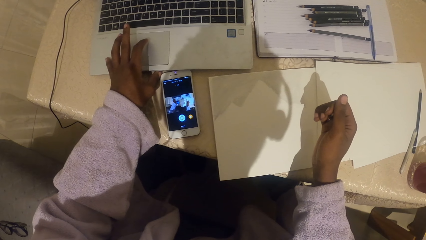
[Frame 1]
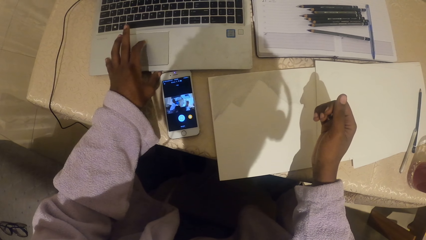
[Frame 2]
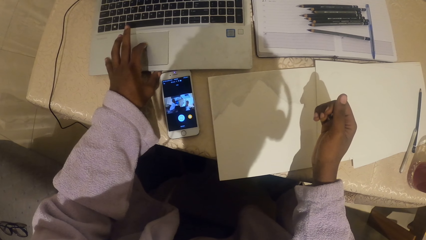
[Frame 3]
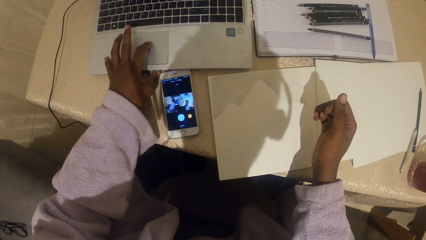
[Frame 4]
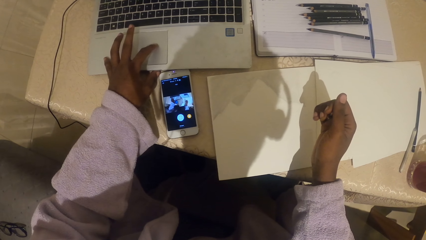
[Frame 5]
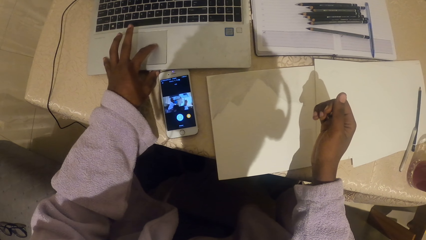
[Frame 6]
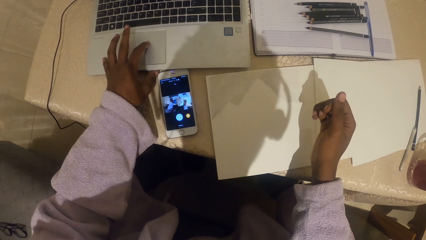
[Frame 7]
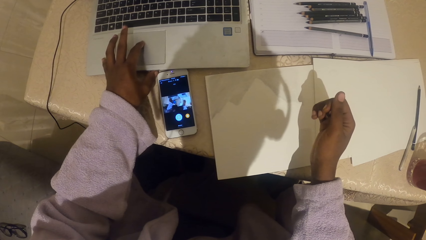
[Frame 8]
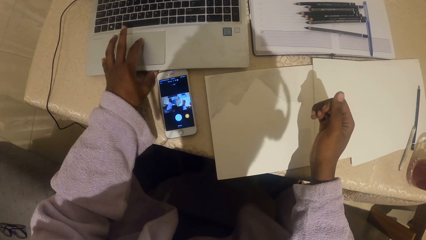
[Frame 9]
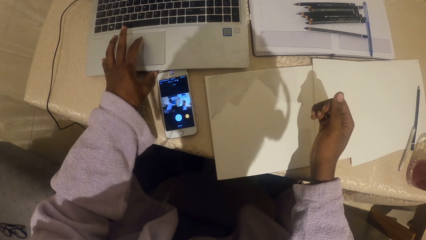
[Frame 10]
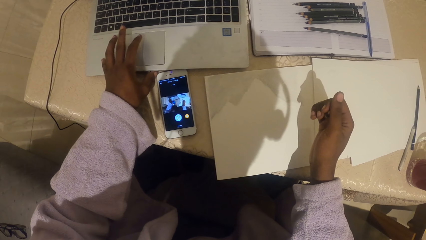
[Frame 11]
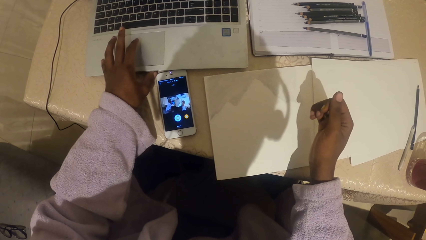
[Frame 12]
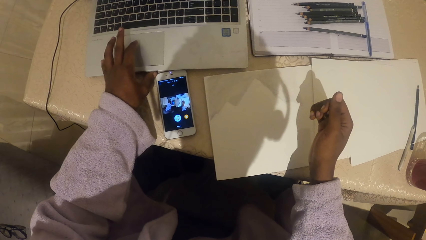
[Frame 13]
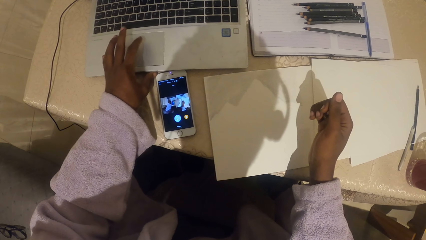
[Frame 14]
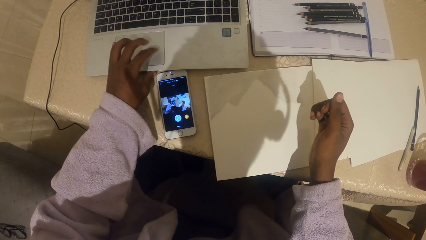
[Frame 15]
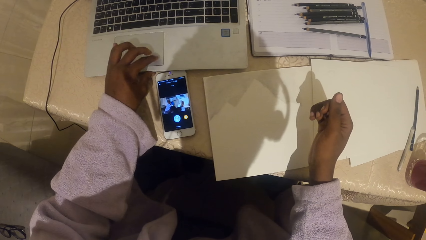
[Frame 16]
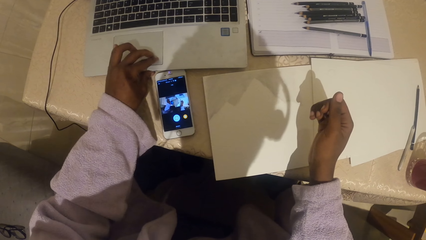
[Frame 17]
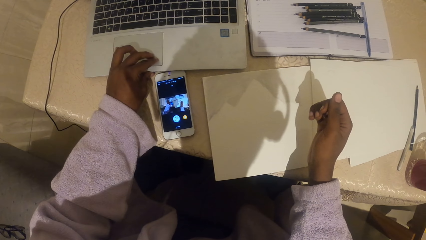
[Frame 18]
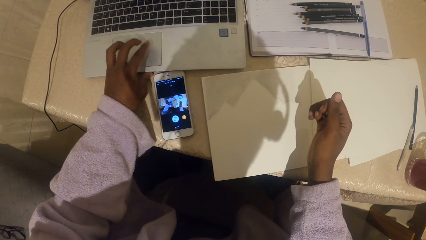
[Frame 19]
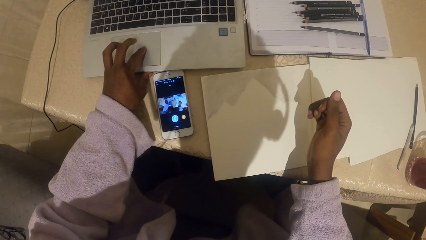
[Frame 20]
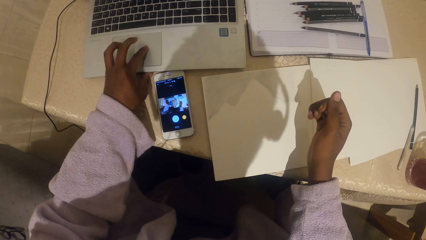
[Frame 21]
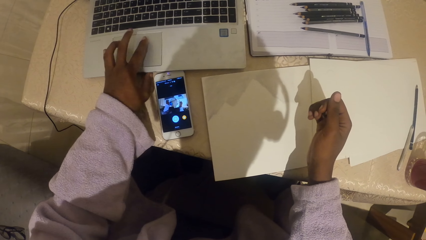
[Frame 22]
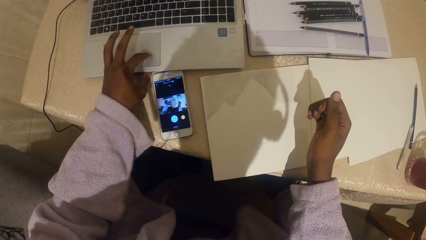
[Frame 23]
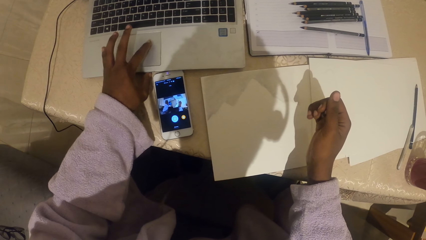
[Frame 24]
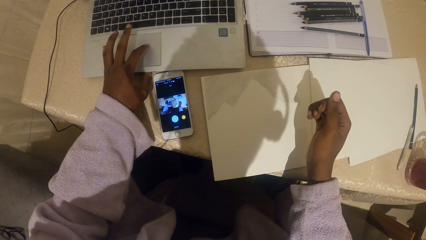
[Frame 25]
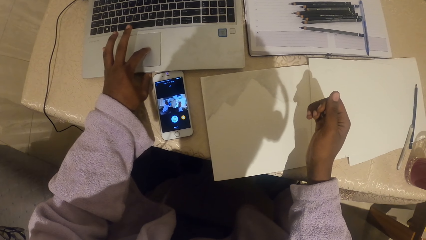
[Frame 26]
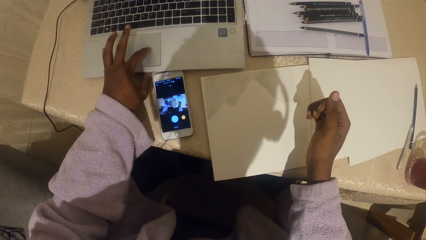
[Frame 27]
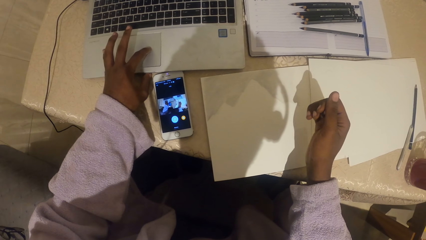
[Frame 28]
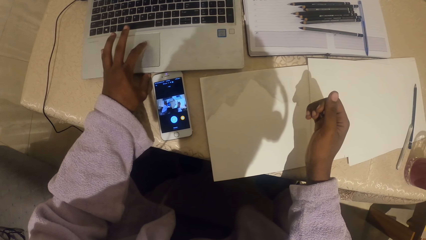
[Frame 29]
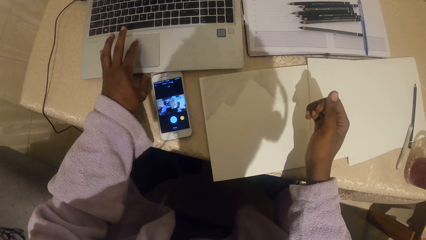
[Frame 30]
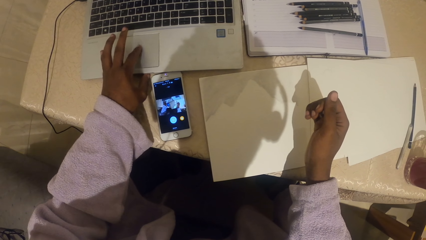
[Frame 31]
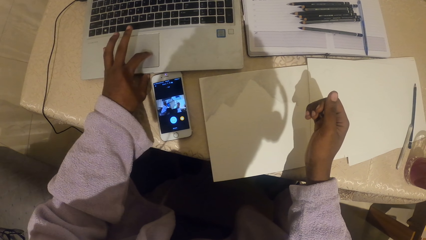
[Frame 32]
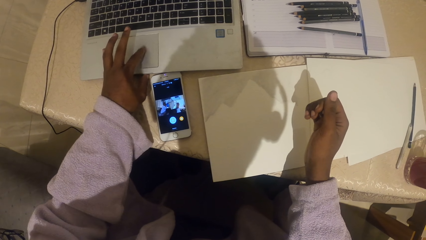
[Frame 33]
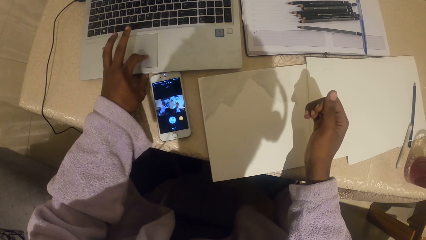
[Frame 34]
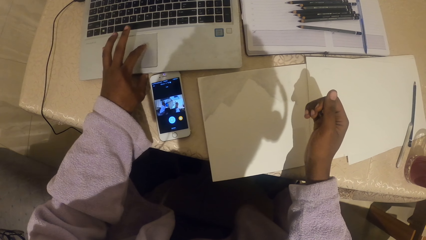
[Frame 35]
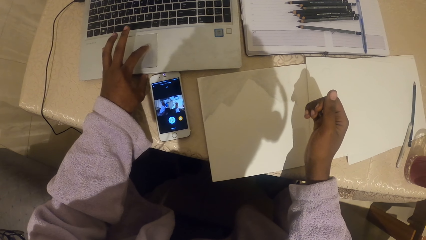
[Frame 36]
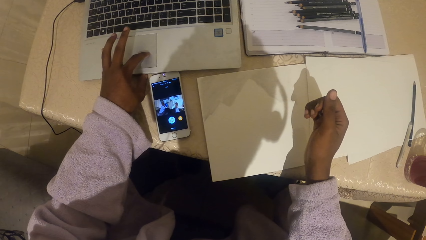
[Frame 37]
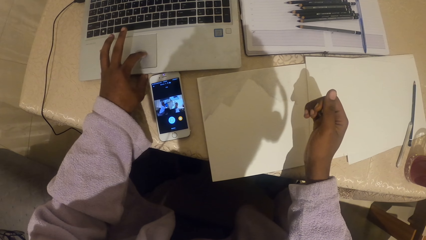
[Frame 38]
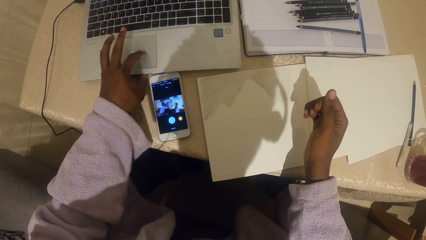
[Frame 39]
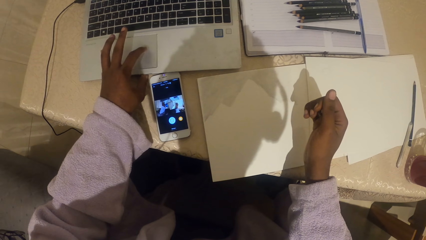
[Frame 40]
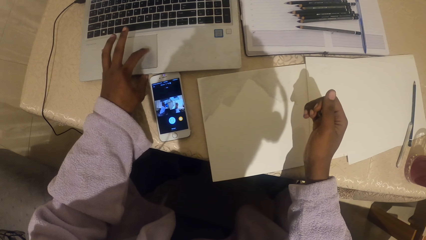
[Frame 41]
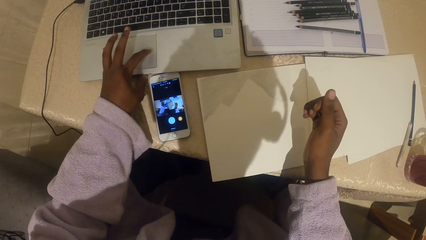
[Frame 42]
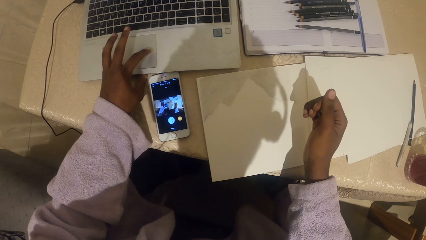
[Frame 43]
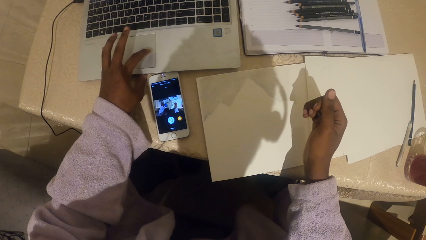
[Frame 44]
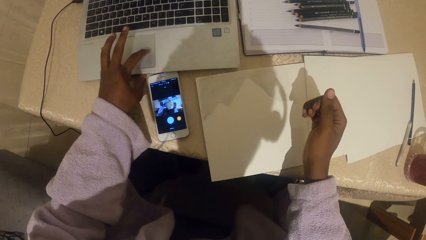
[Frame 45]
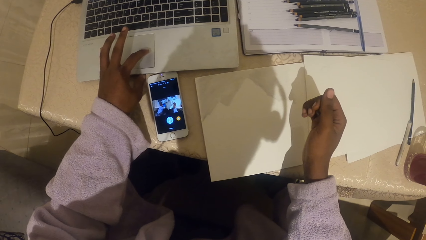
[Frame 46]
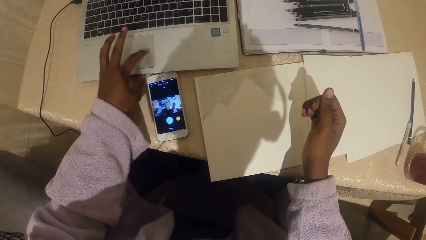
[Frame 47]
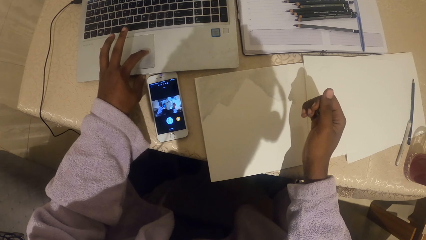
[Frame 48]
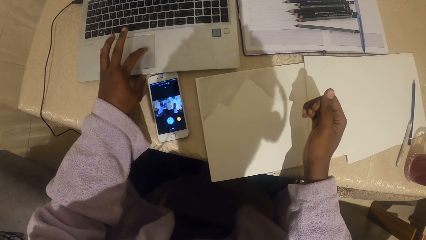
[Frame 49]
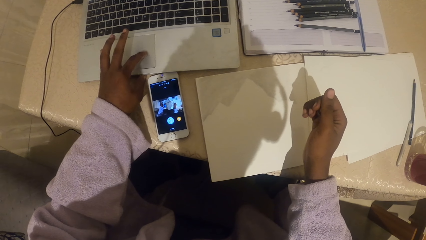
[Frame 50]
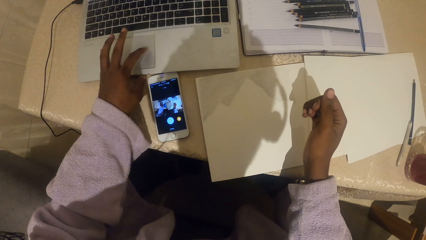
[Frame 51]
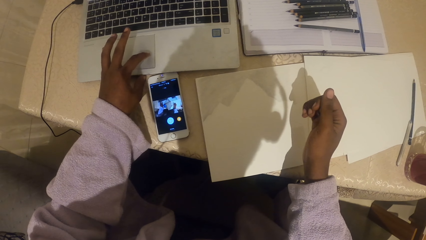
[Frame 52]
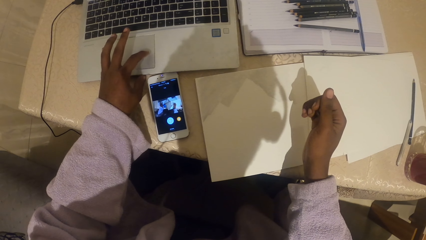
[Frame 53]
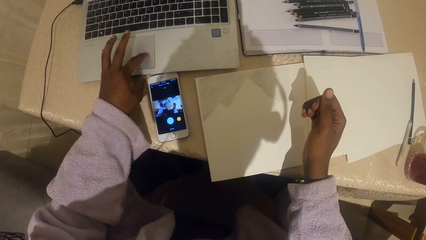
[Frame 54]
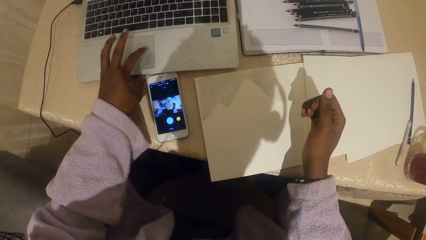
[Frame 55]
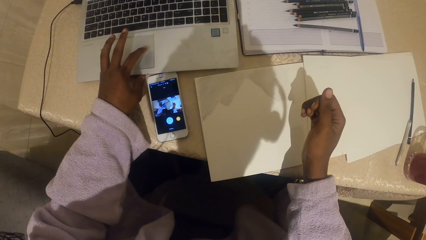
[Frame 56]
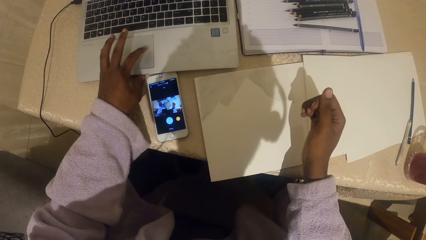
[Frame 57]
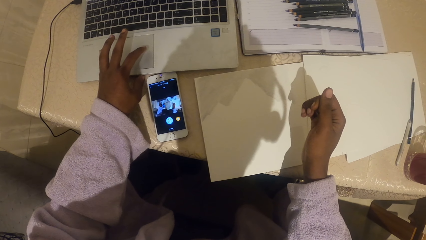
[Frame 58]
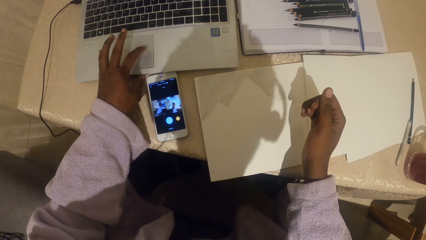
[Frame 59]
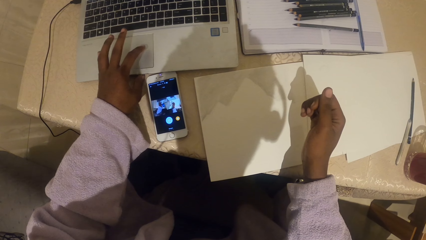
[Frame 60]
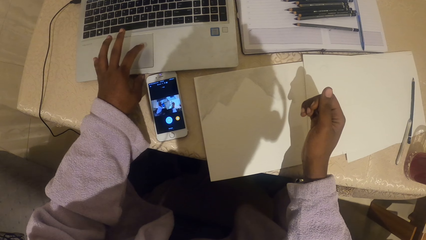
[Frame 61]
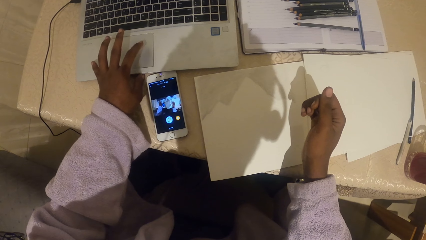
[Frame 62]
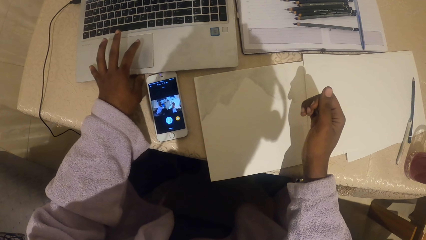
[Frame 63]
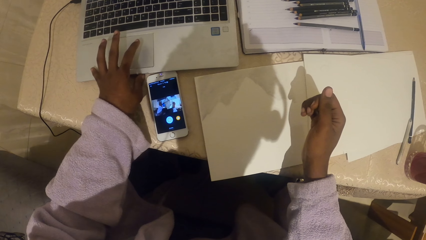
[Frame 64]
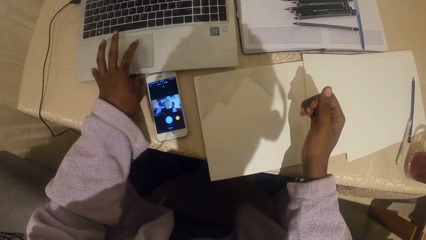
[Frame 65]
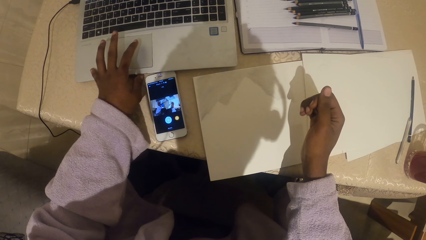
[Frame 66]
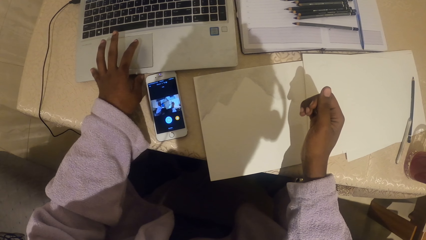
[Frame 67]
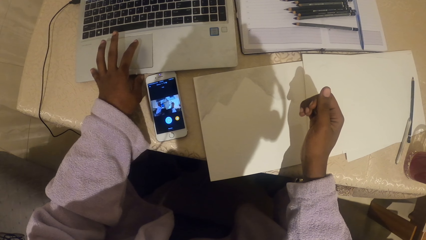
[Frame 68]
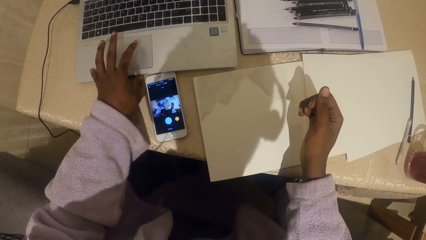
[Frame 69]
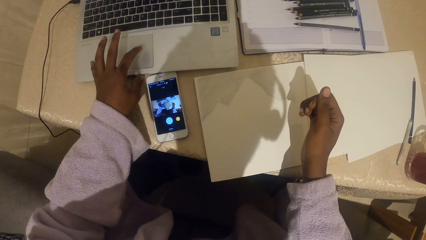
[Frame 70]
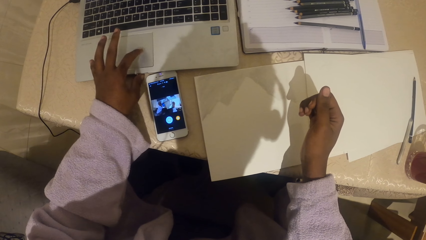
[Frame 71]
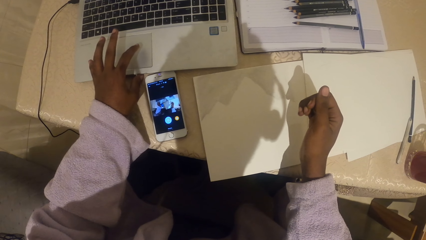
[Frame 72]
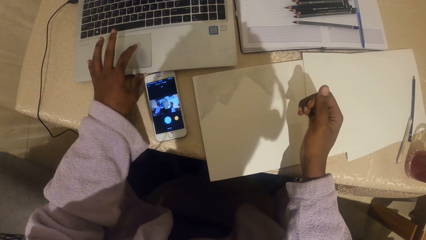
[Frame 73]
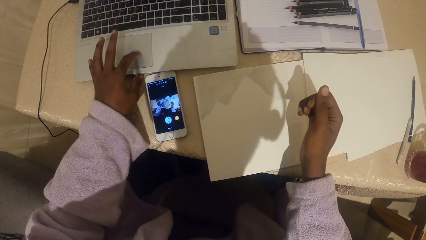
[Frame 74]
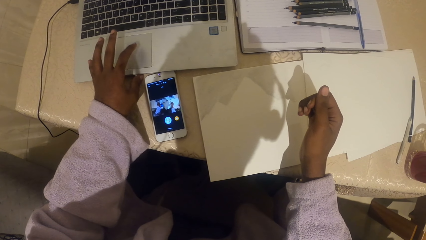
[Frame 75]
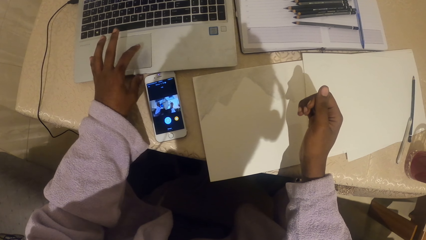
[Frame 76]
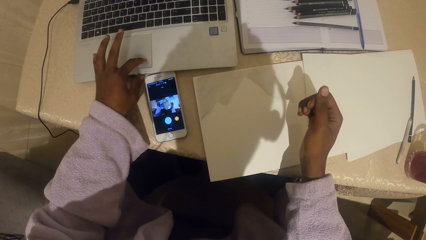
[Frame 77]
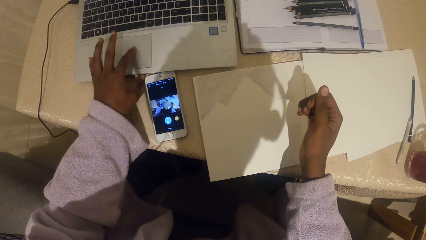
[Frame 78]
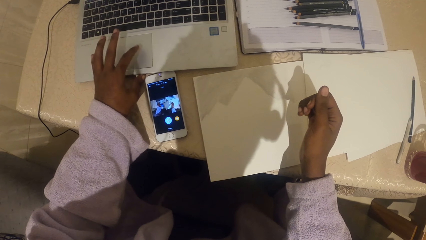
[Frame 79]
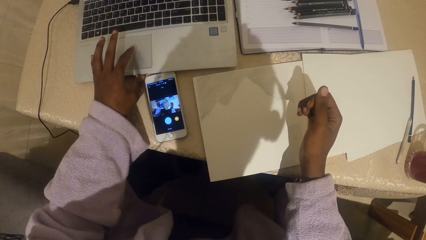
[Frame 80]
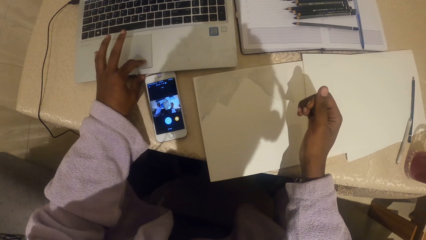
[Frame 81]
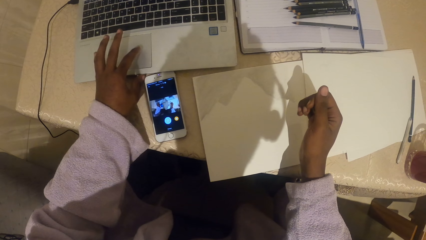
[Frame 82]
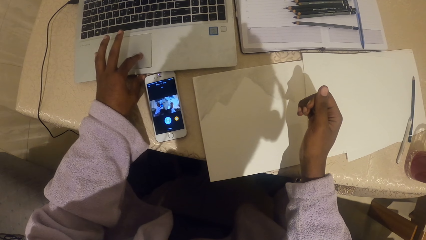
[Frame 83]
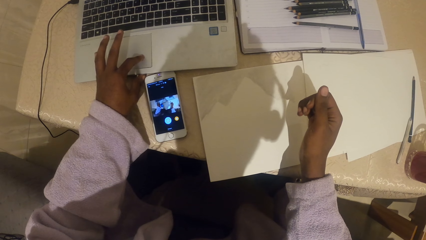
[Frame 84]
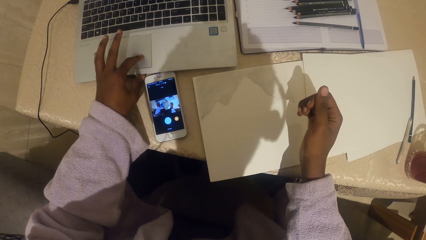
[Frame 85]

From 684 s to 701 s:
The camera wearer uses the laptop.
